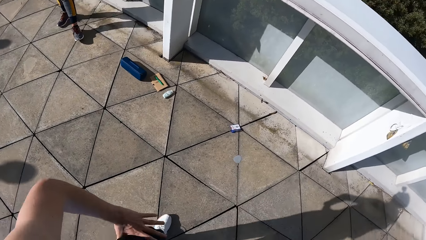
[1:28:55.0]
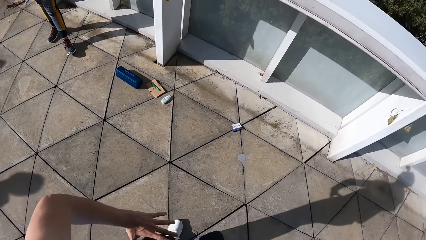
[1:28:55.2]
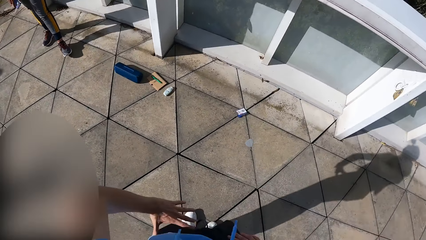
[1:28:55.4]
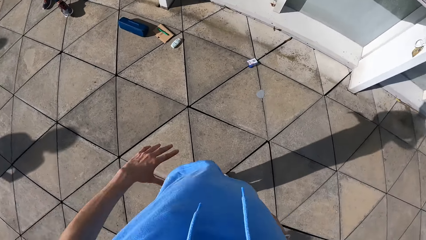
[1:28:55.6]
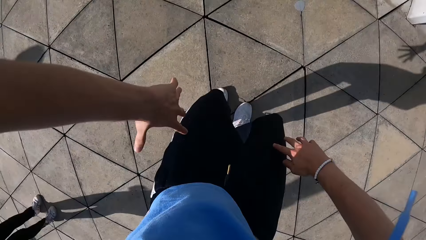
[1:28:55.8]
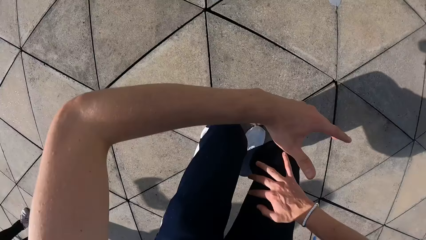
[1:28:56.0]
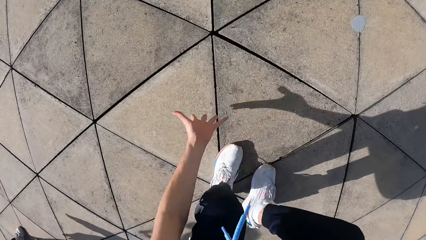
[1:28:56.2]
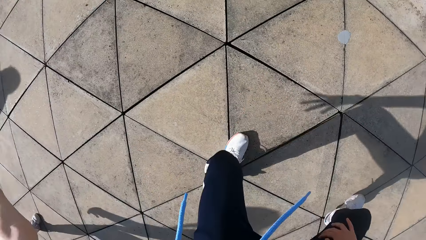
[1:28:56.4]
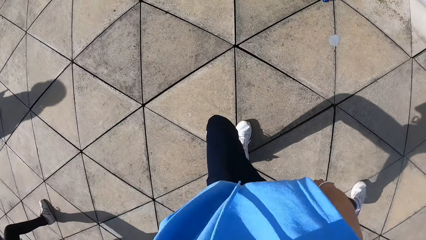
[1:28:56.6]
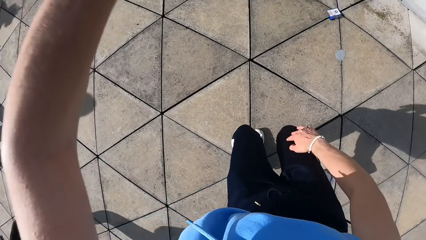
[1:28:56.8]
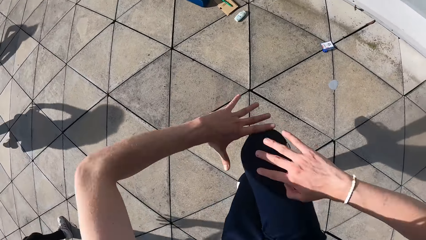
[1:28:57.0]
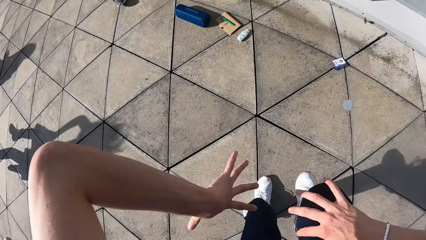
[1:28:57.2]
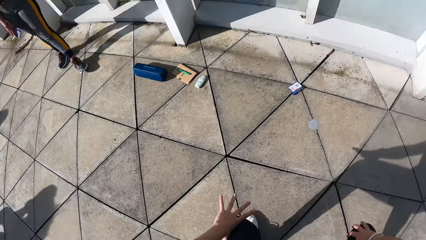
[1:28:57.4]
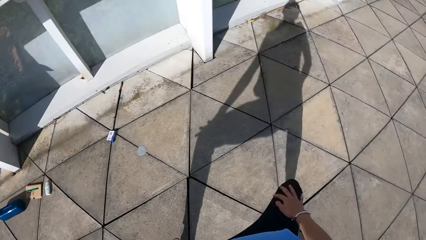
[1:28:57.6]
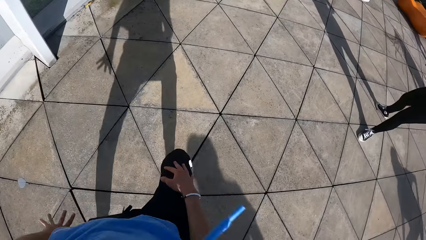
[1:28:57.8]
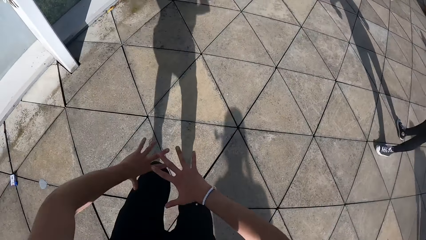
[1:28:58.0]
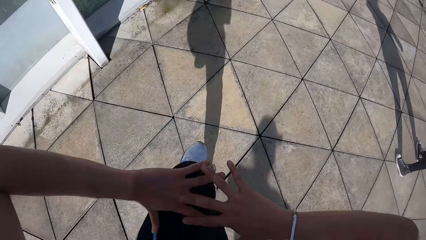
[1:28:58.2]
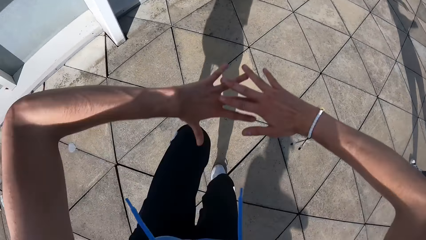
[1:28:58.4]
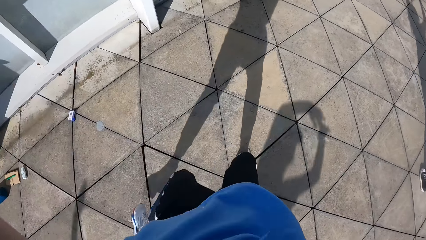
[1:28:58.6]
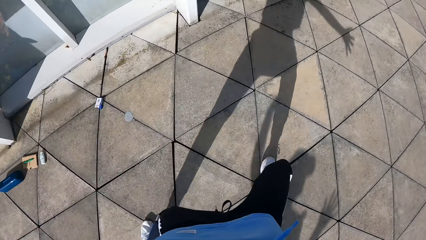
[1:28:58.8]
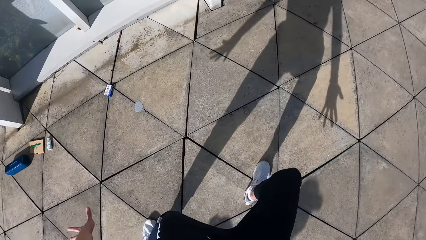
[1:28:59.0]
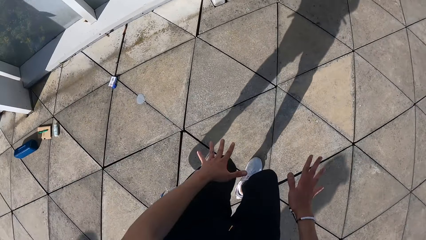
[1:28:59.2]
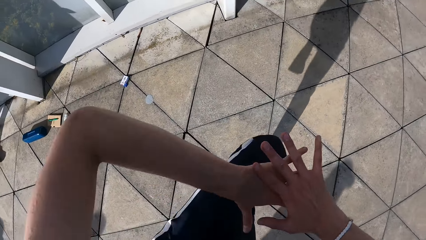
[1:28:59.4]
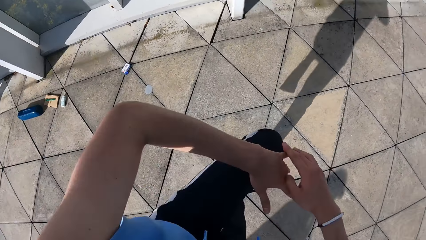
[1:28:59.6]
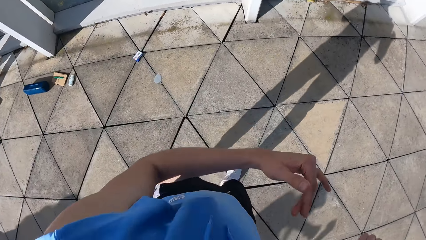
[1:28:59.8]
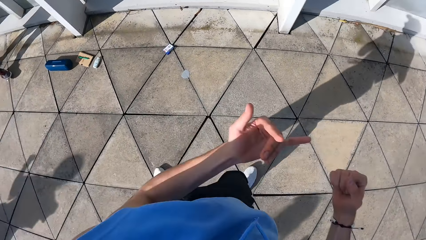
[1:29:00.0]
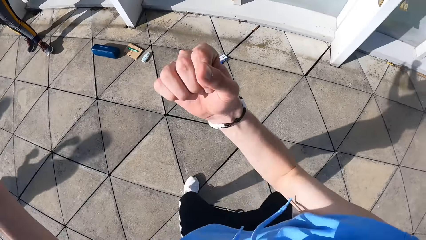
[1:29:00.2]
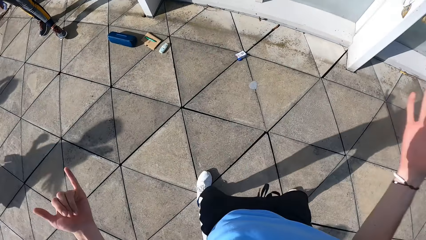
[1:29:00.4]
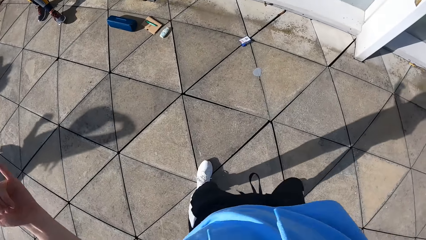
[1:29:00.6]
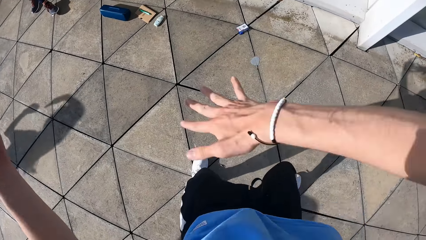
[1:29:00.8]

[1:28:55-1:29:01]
The camera wearer dances on the floor.

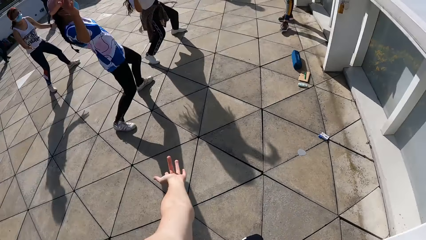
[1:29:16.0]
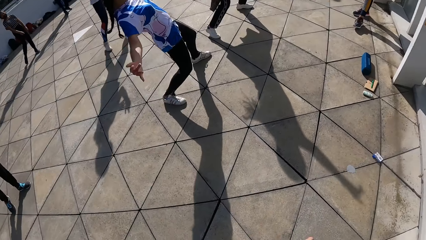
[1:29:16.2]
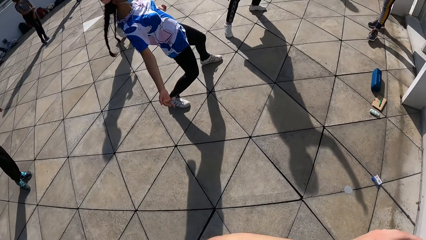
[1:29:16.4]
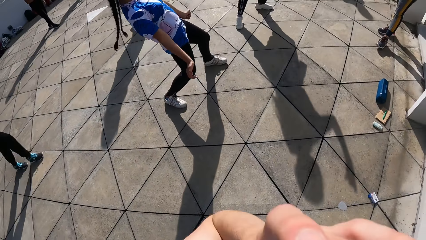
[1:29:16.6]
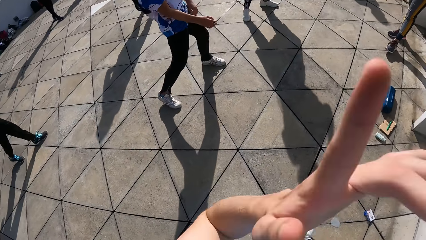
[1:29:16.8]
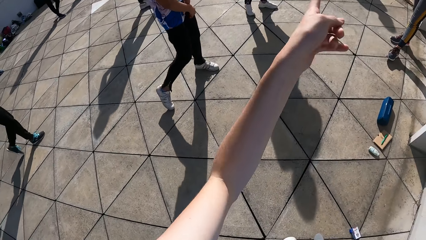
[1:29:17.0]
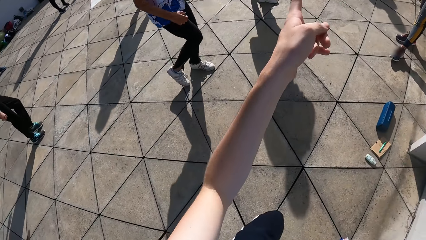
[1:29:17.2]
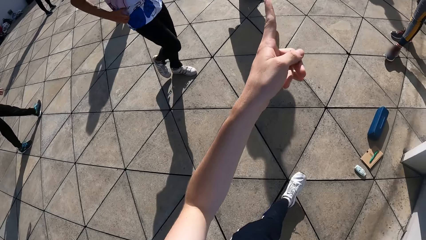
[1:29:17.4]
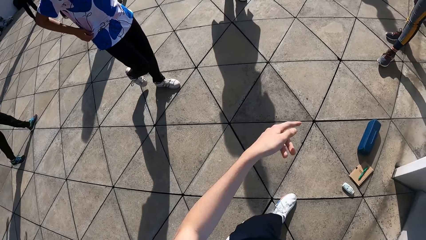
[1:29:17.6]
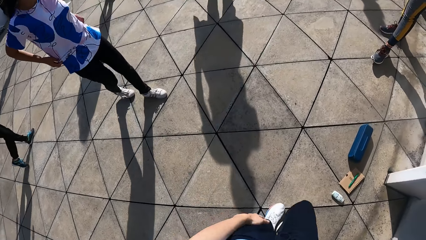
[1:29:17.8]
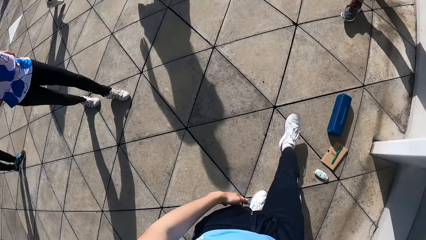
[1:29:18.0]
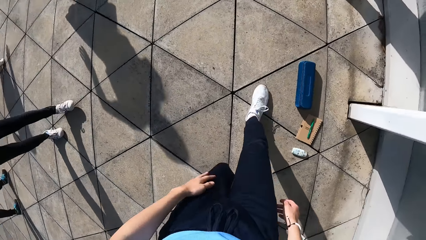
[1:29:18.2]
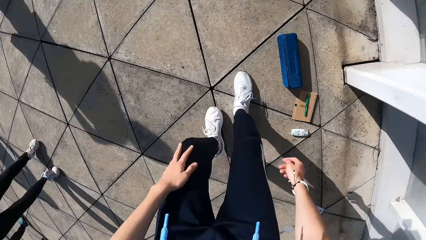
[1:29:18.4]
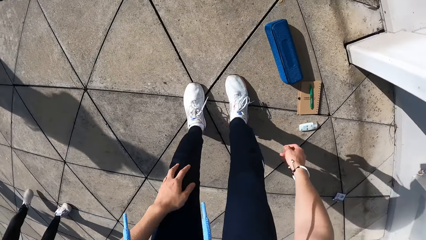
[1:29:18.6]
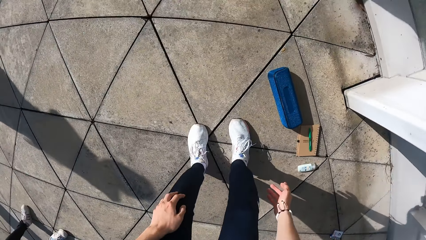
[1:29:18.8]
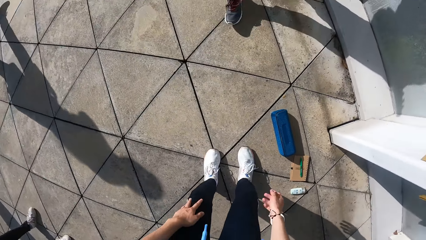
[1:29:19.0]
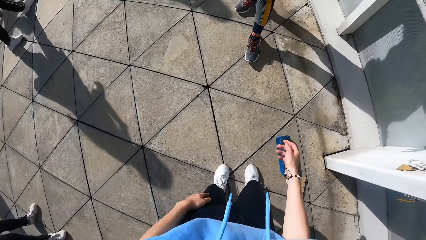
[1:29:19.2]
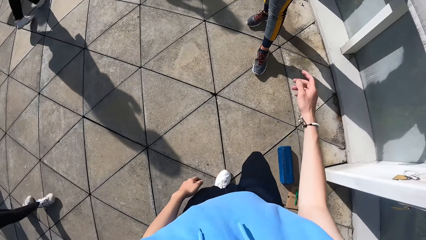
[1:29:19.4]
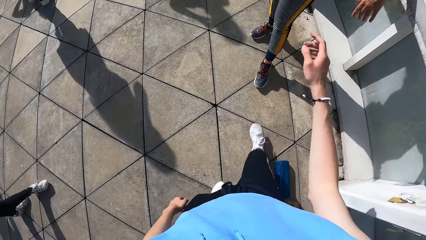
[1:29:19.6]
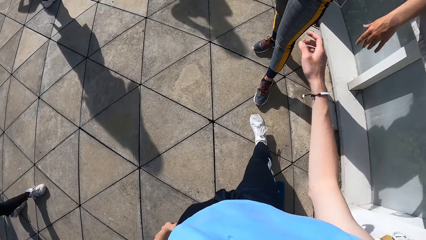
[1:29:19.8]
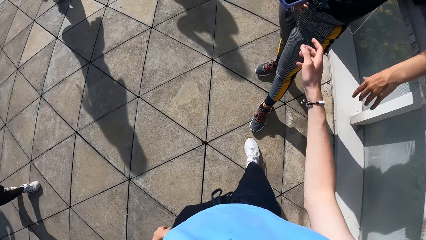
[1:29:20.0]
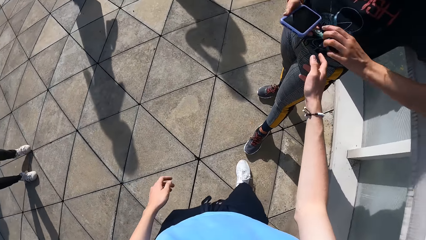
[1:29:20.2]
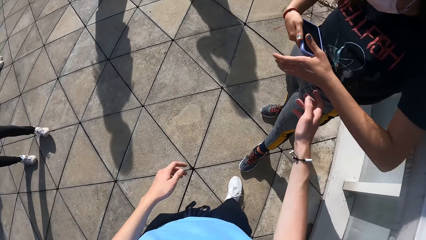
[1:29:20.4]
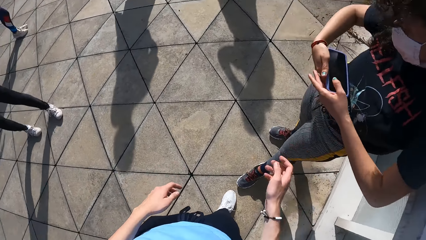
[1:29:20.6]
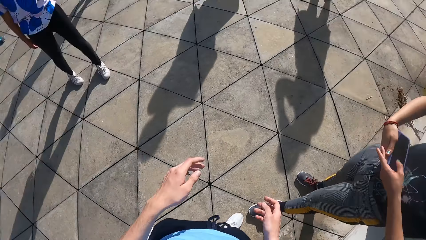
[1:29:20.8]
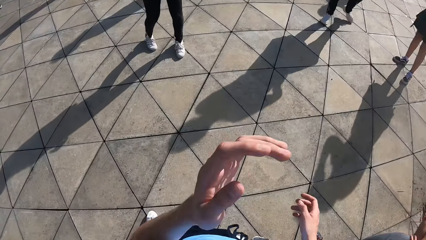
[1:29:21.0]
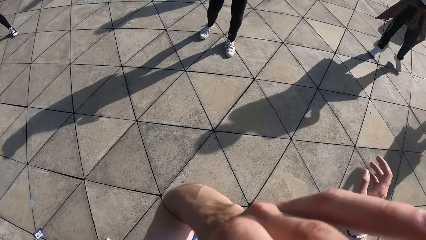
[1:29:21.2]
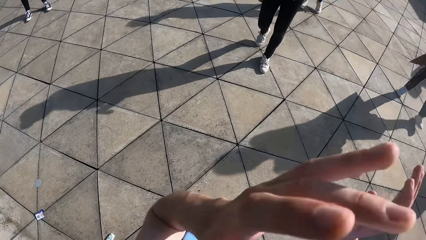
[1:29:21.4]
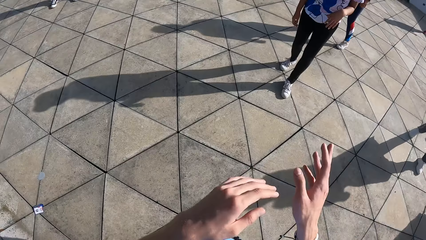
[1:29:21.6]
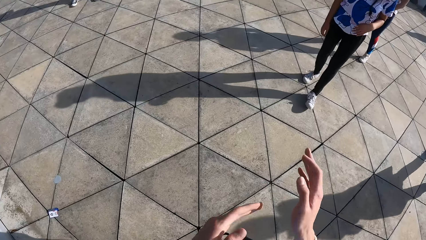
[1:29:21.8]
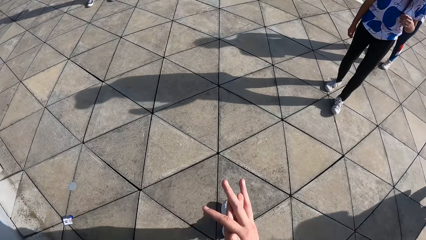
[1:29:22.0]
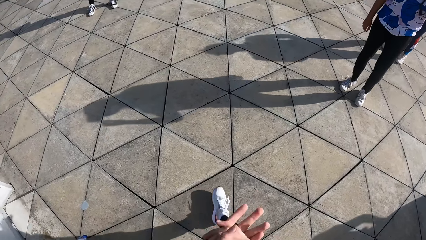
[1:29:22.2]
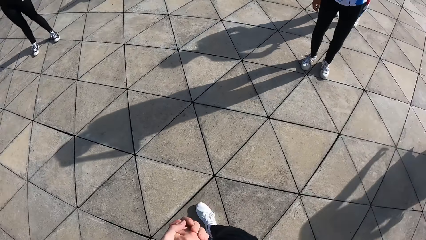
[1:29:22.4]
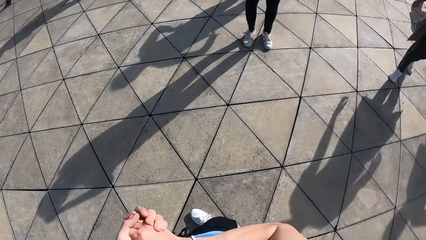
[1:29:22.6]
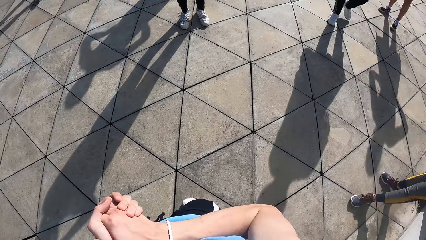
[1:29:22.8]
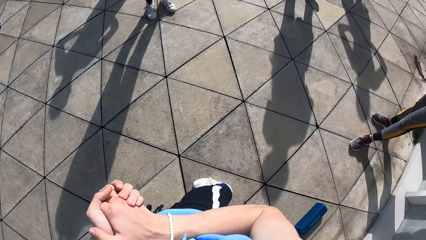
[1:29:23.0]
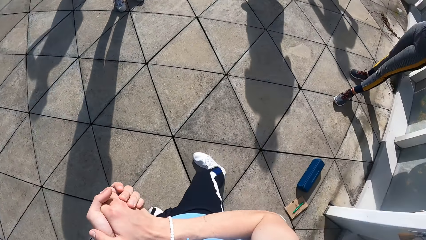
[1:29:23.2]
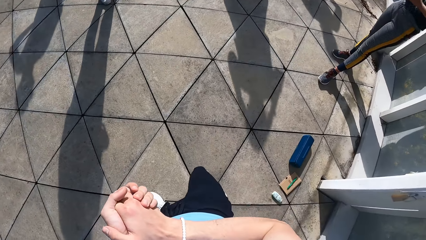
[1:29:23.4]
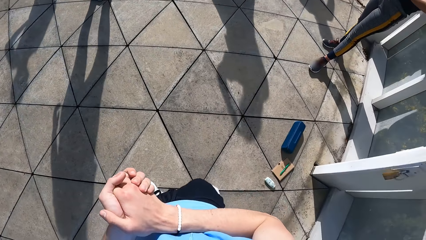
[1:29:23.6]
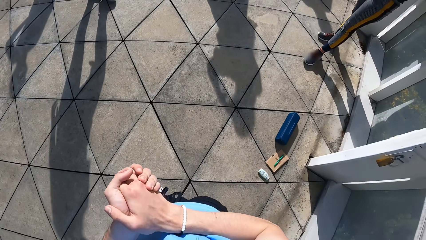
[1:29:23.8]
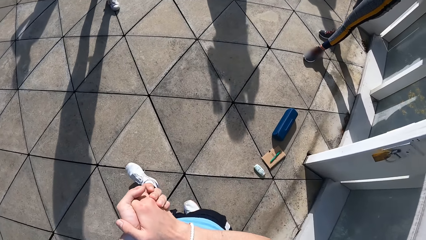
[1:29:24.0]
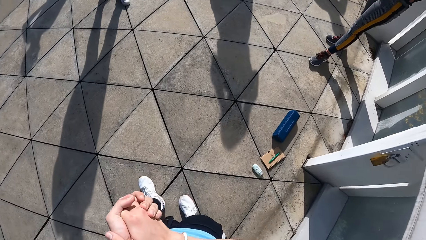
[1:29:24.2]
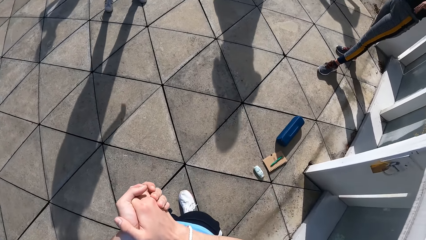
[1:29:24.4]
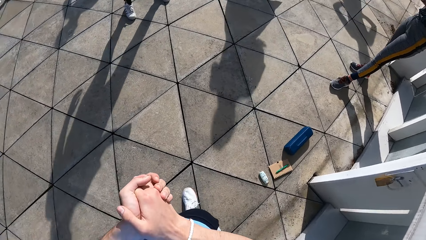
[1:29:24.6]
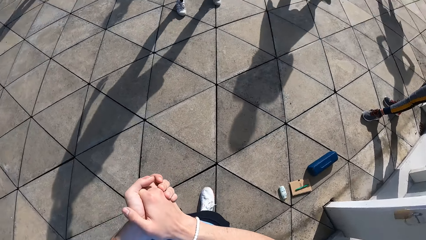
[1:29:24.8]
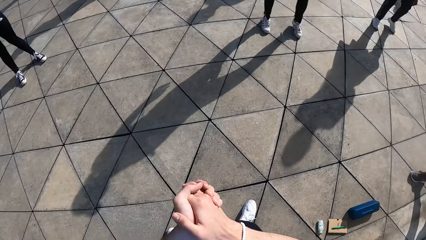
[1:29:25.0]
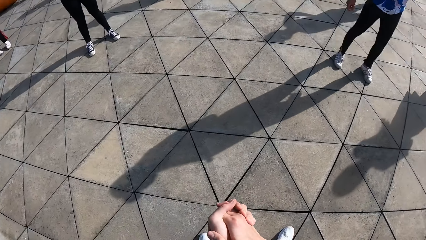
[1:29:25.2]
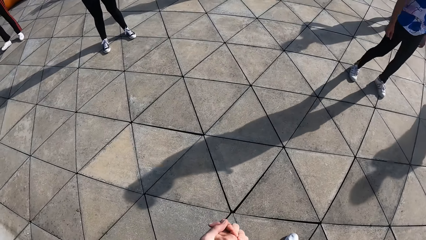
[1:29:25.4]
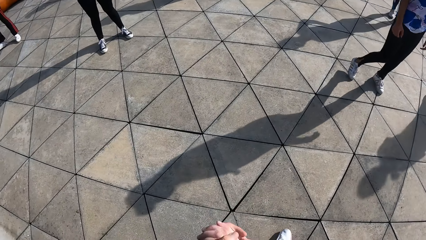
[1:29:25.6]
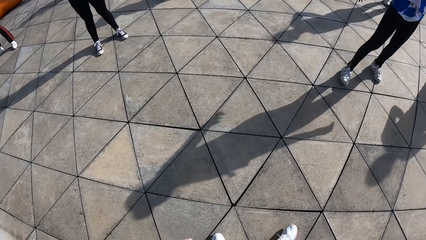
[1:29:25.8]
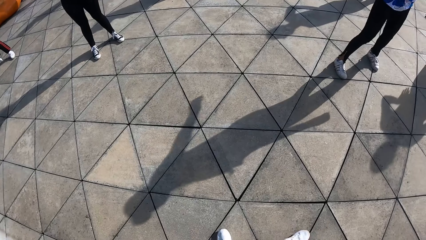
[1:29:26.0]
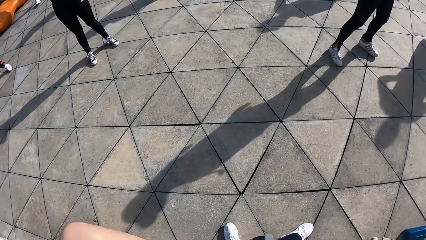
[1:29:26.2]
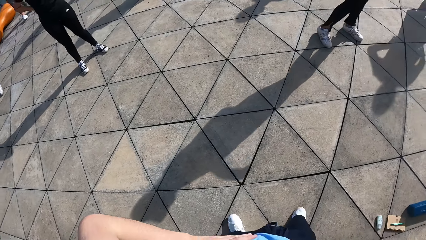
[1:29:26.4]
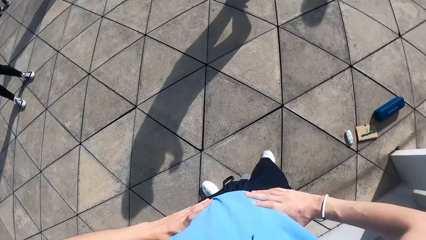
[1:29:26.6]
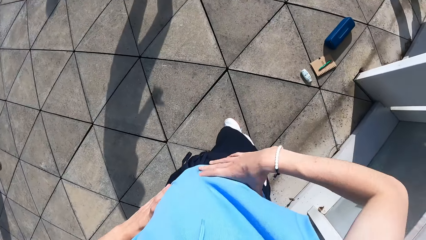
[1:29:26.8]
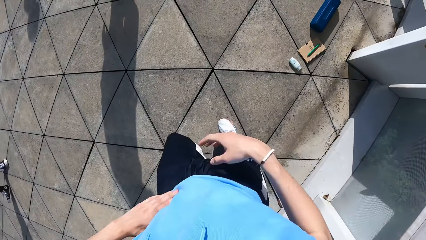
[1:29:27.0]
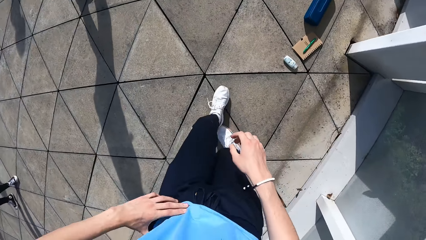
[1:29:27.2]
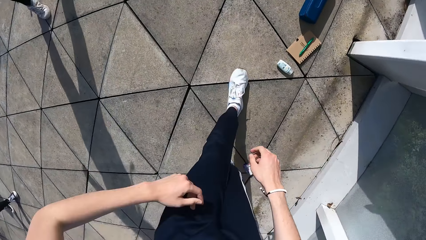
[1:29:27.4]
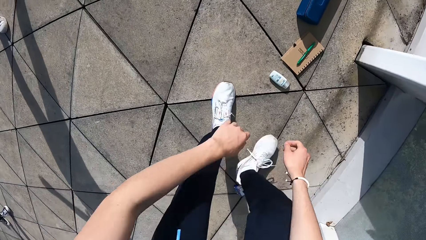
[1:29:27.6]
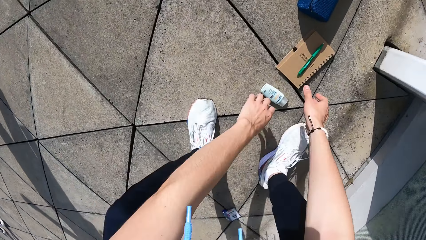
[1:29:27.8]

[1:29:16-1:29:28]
The camera wearer points. He bends. He rises up. The woman holds the phone with both hands. The camera wearer lifts his hands up. He folds his hands. He walks on the floor. He holds his waist.
